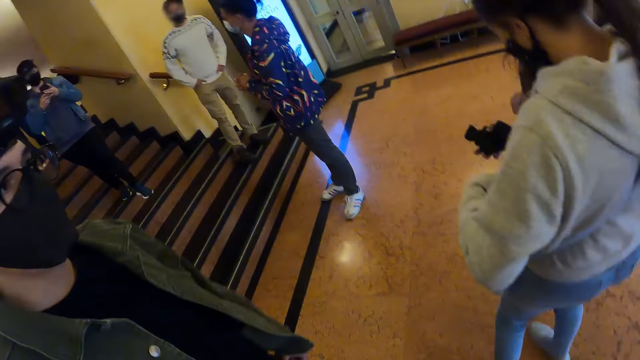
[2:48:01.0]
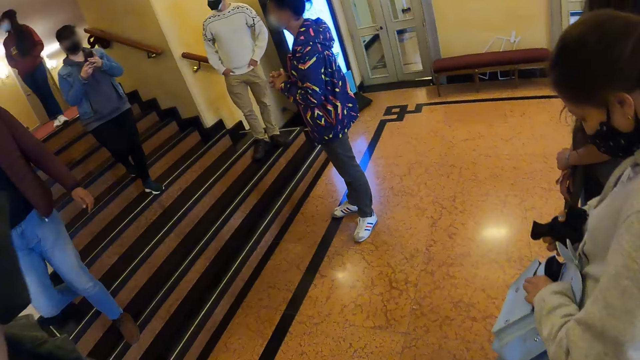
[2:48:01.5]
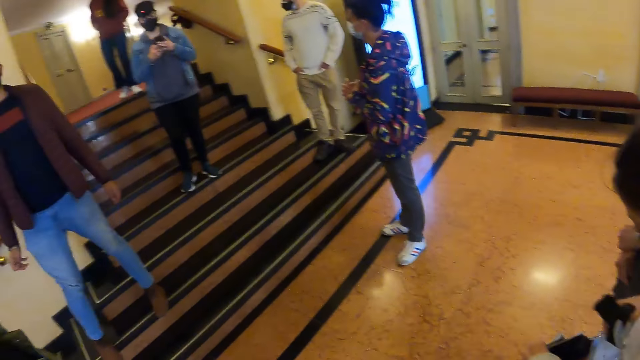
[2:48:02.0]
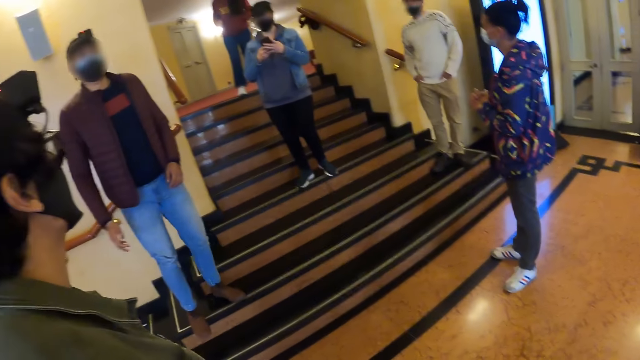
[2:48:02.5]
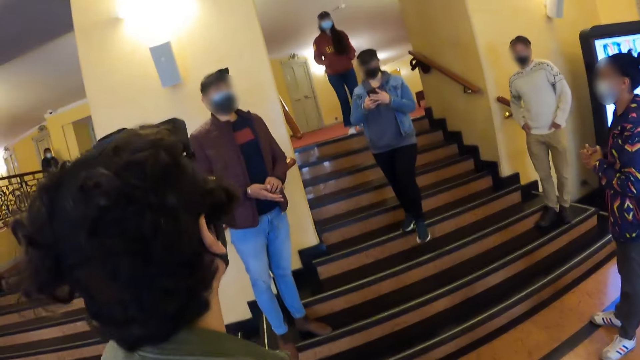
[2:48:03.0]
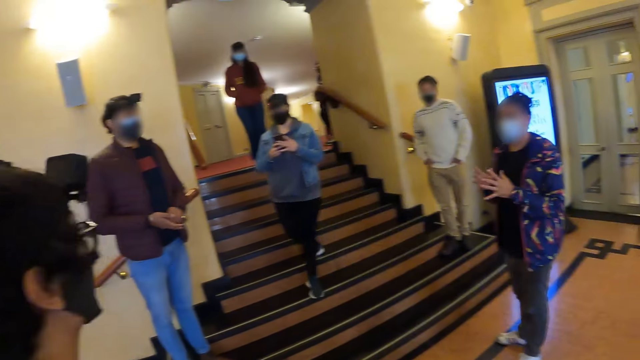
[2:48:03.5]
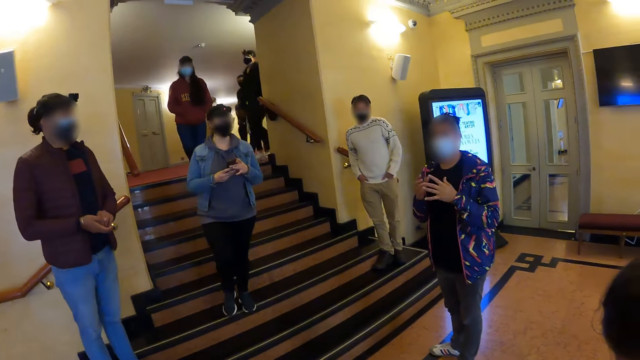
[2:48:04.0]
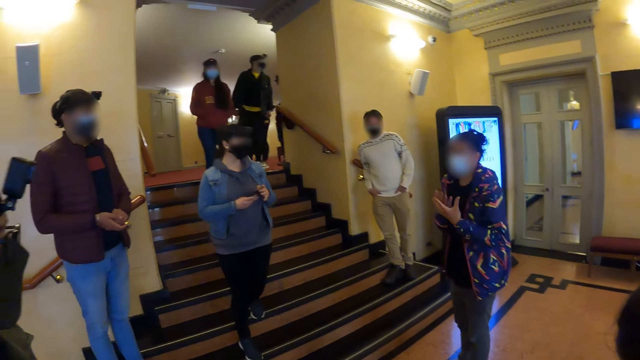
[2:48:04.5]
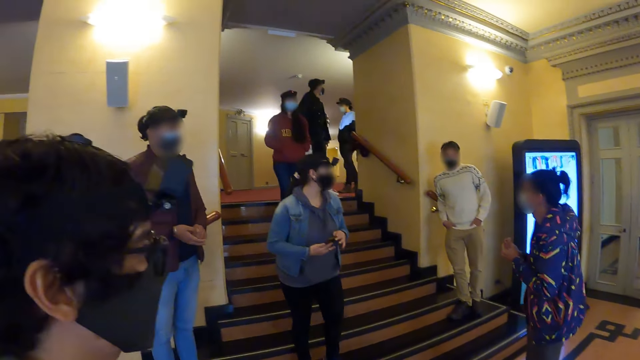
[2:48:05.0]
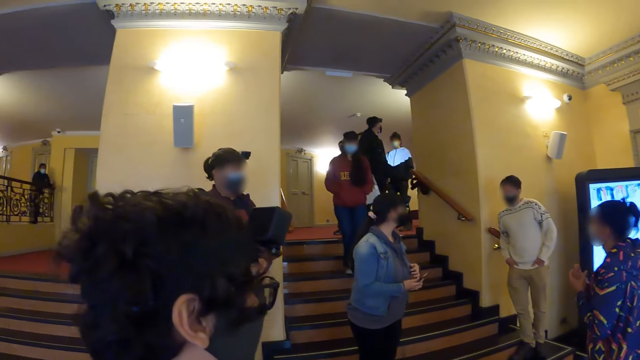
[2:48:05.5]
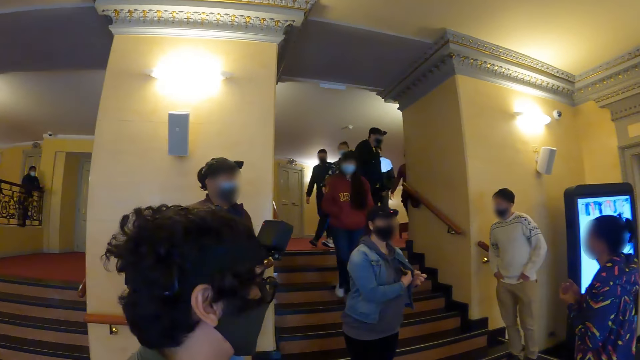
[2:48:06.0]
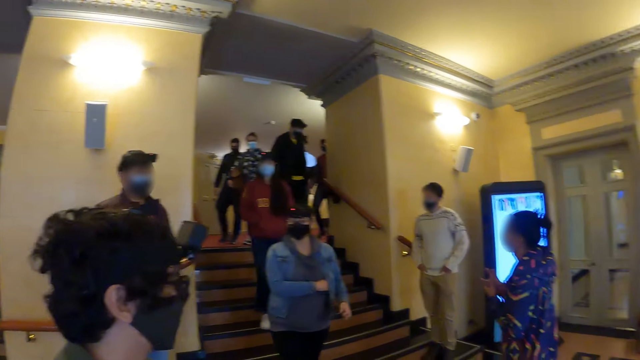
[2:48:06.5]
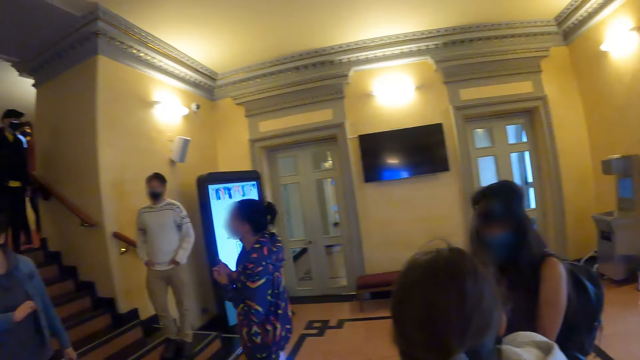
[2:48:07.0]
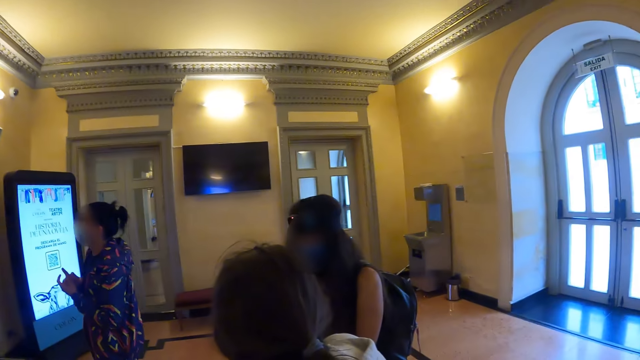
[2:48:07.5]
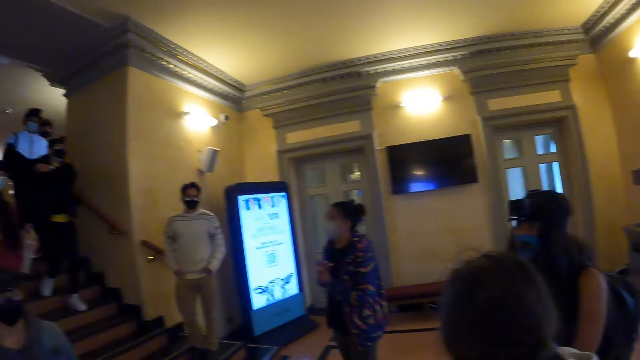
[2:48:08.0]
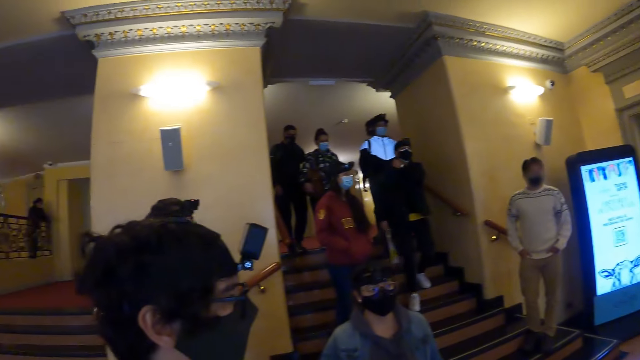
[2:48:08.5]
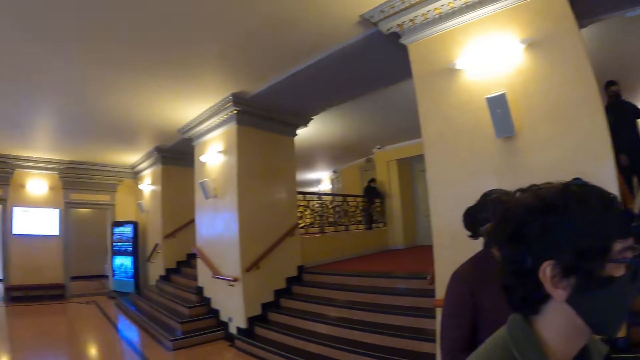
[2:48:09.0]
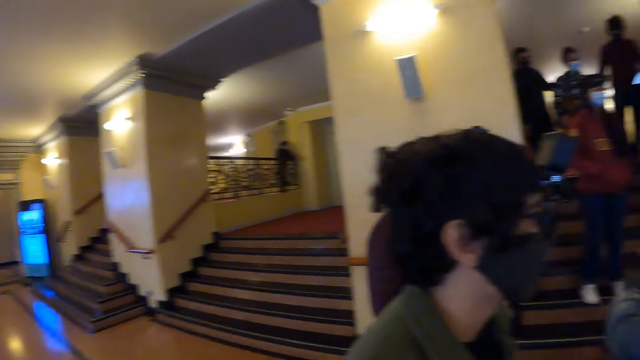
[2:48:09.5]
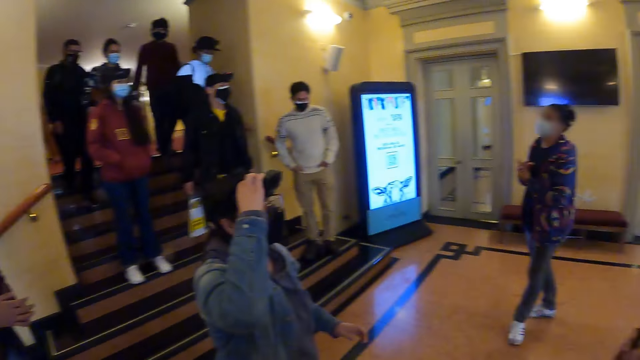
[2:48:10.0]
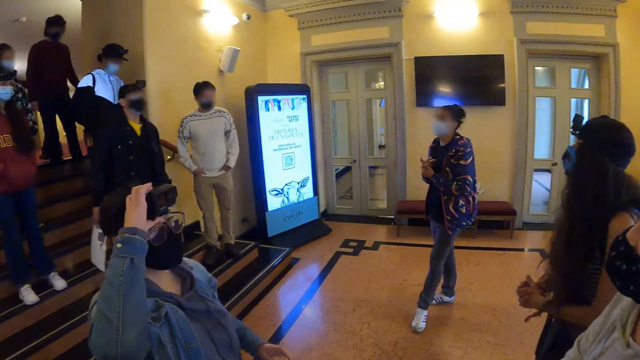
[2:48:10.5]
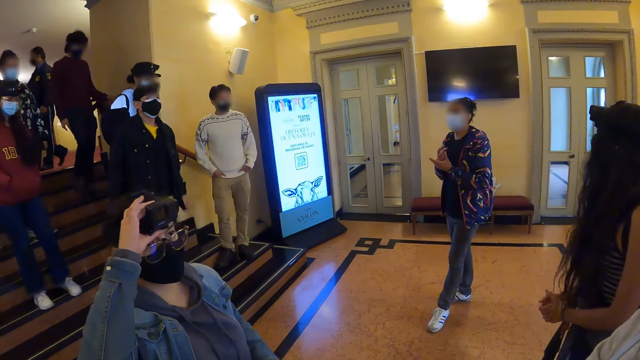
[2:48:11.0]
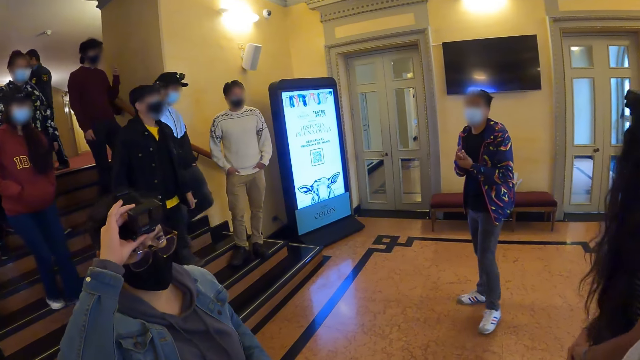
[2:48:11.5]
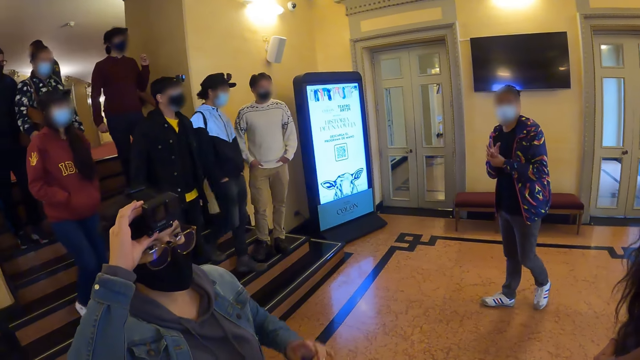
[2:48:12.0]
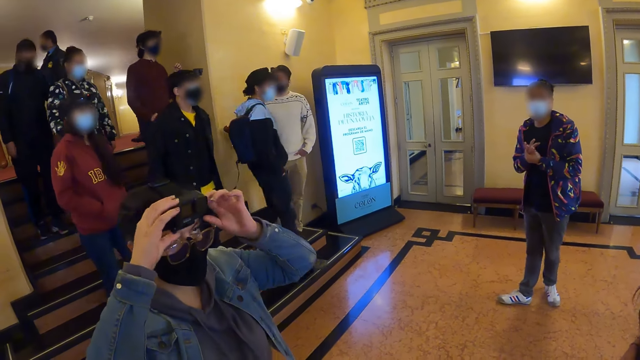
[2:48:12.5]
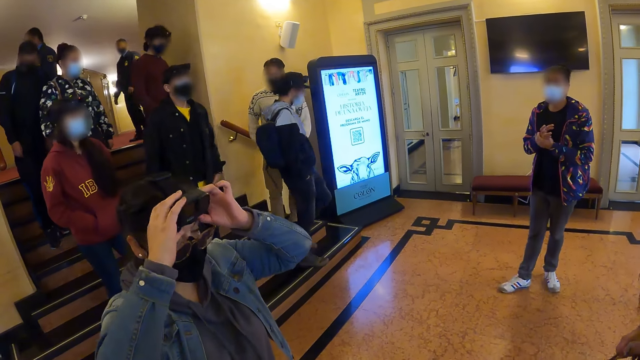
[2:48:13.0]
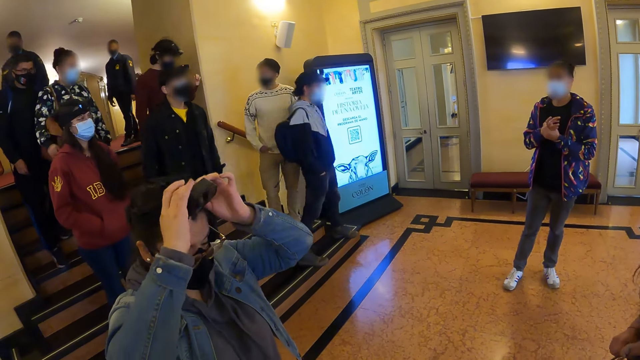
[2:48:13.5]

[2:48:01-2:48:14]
The camera wearer stands in a circle. They look around the building. A person dialogues with the group.

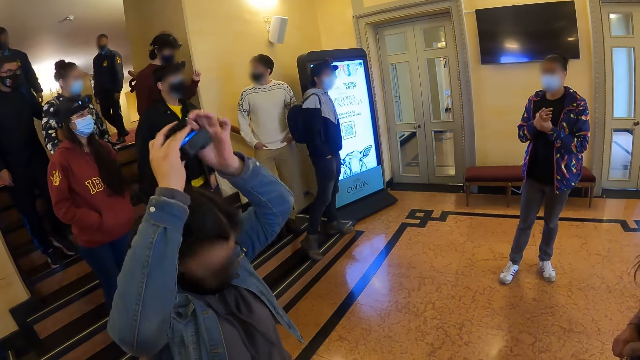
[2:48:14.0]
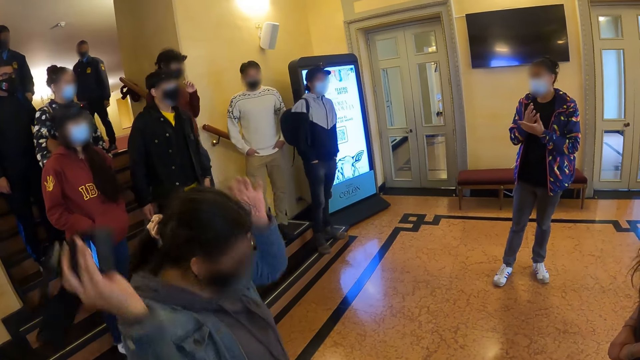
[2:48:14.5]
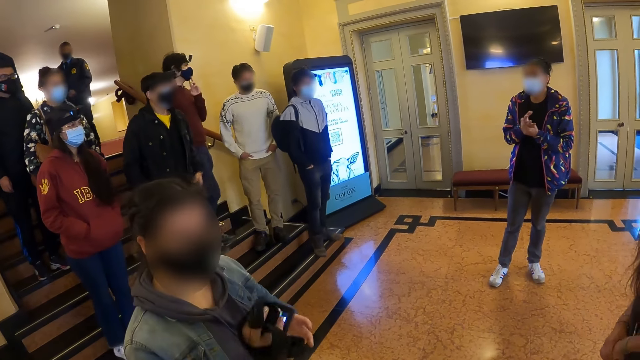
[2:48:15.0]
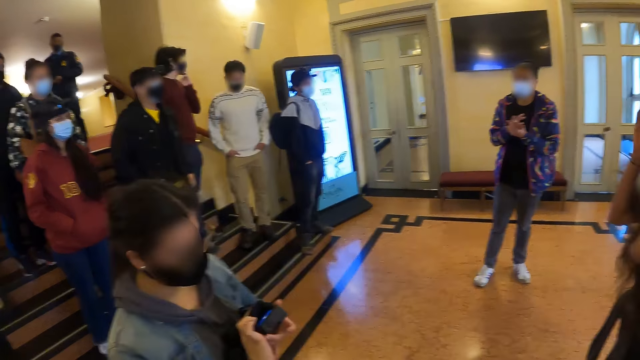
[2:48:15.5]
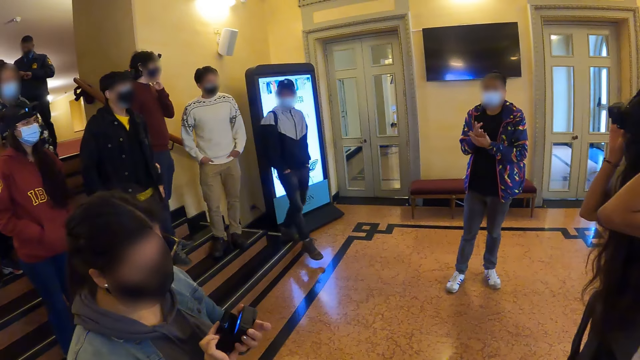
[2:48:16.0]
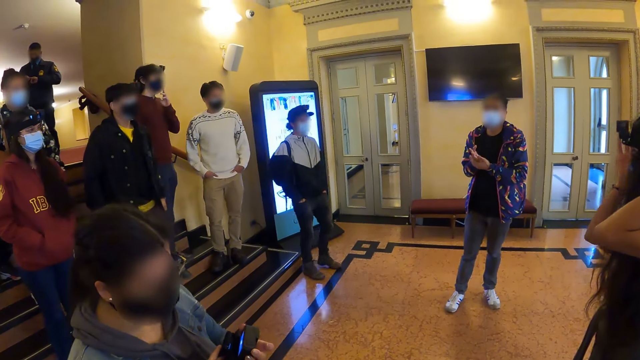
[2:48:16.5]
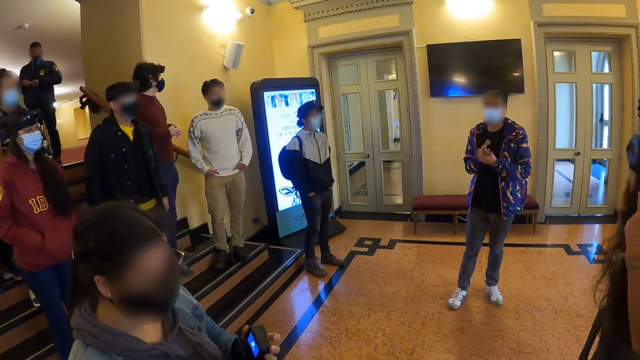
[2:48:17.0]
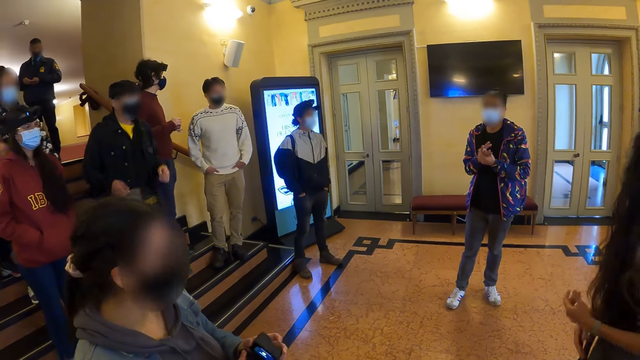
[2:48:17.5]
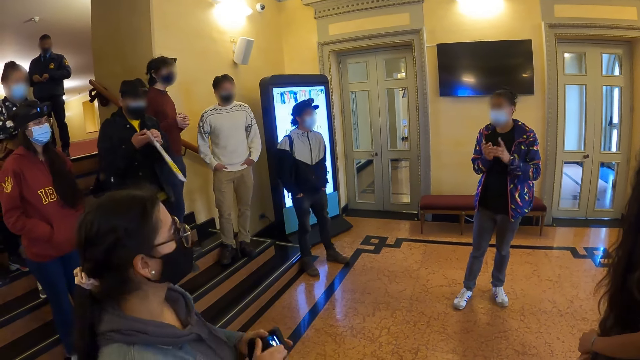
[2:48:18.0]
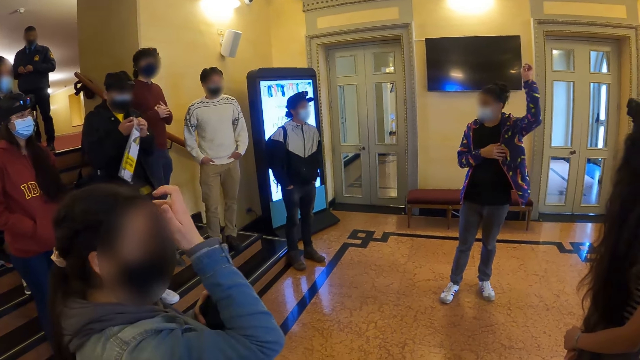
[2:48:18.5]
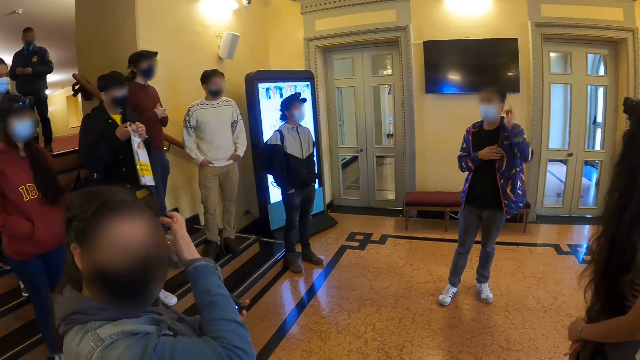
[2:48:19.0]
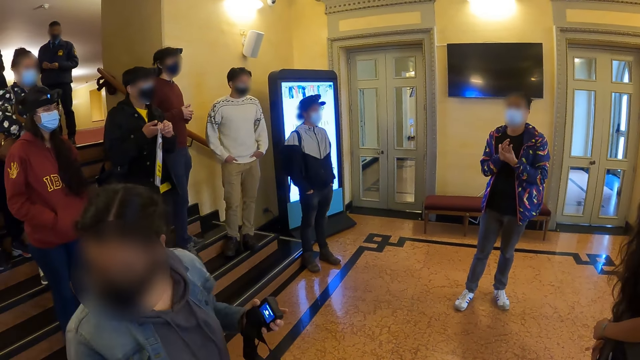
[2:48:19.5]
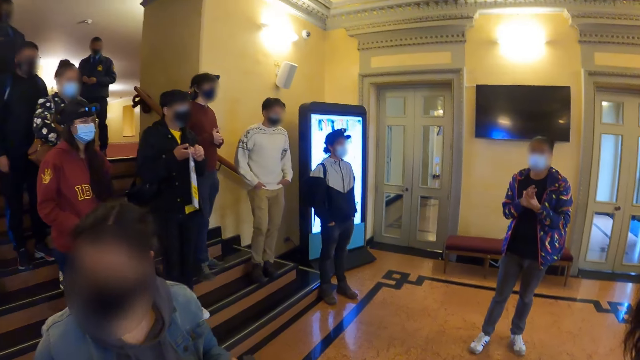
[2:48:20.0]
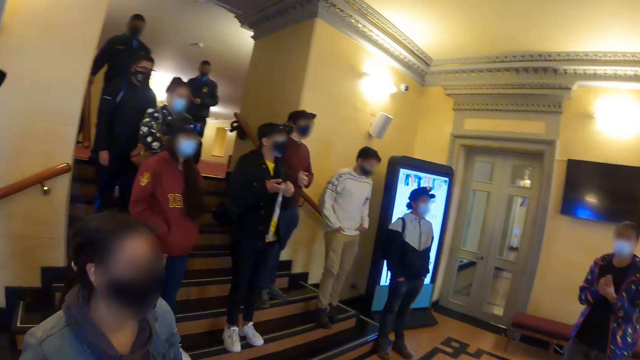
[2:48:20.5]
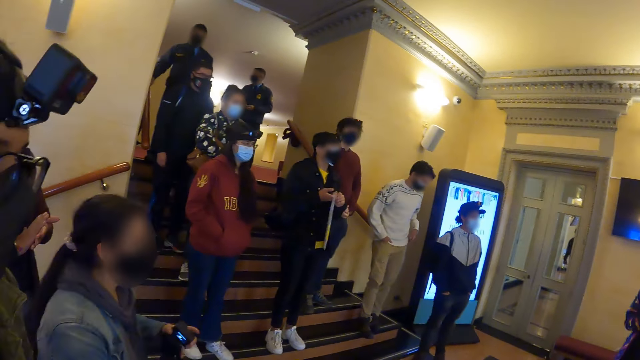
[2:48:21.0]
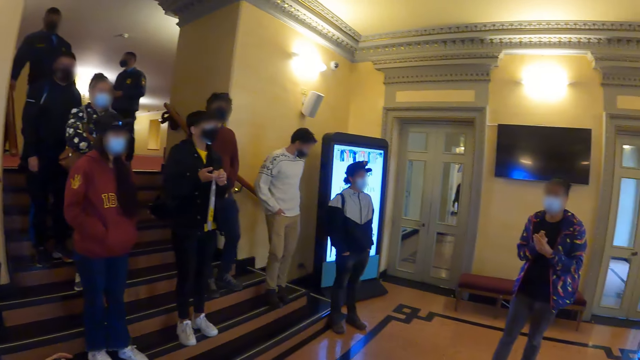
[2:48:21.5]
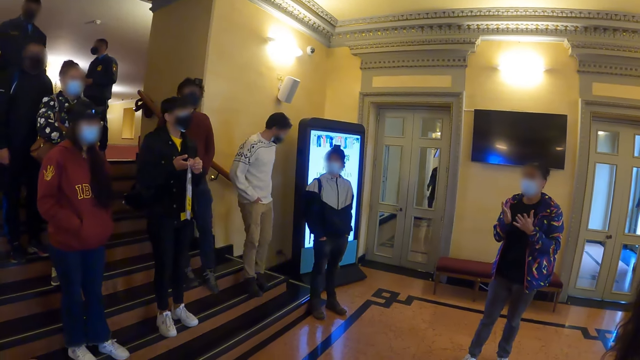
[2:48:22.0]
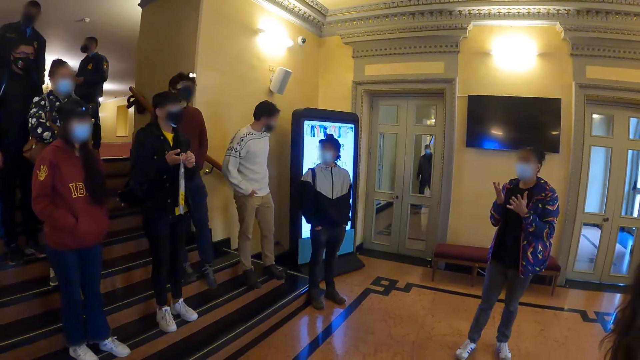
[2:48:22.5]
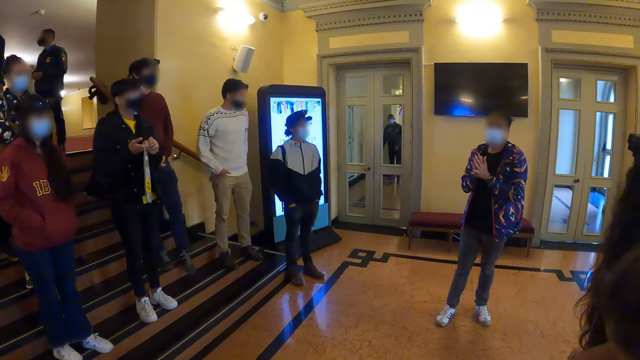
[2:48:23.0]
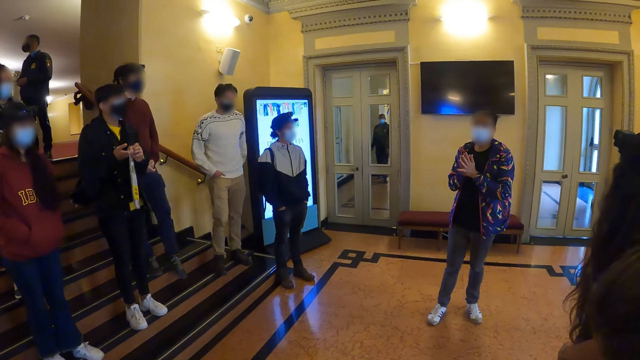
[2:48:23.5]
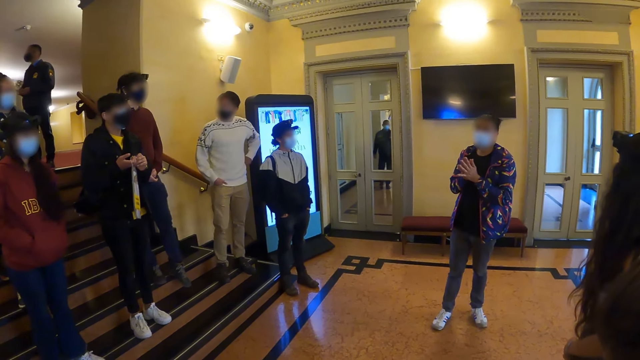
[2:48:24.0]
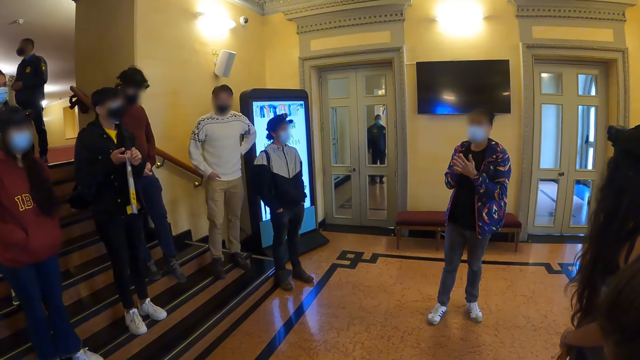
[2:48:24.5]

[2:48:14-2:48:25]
The camera wearer looks at the woman talking.
